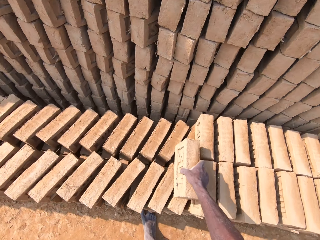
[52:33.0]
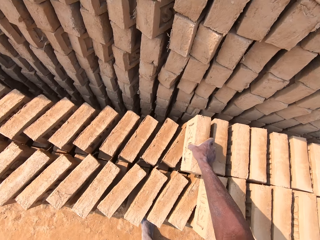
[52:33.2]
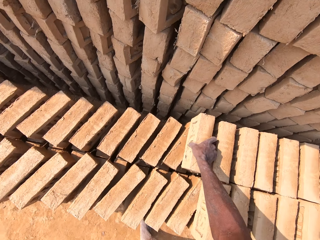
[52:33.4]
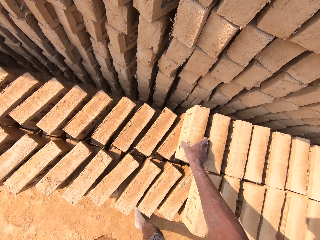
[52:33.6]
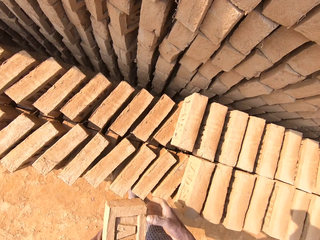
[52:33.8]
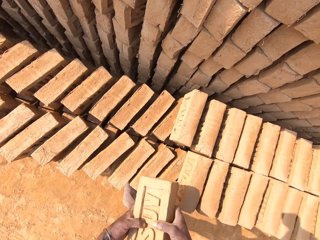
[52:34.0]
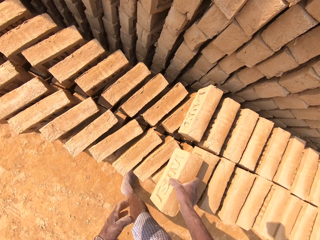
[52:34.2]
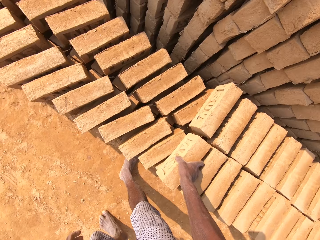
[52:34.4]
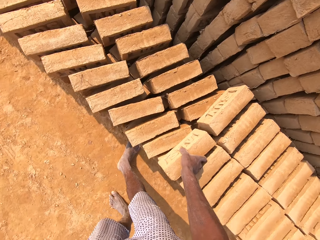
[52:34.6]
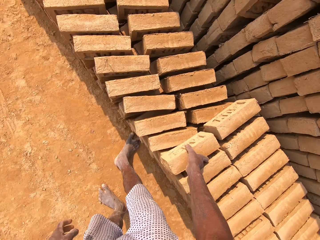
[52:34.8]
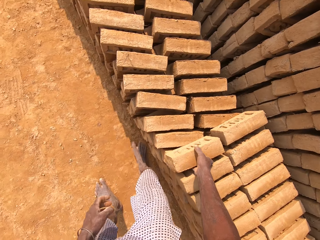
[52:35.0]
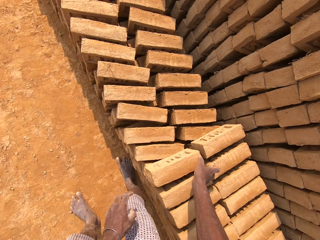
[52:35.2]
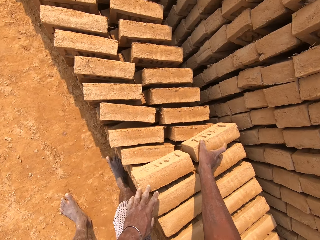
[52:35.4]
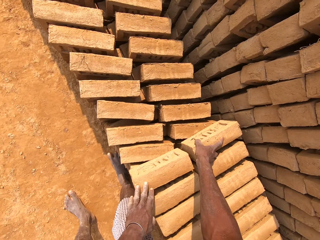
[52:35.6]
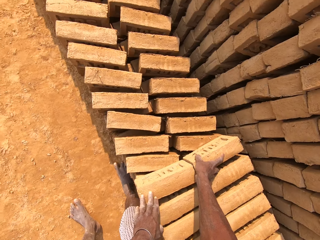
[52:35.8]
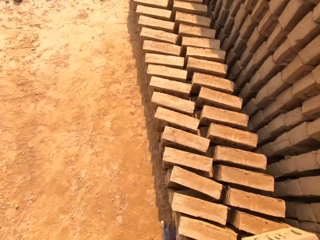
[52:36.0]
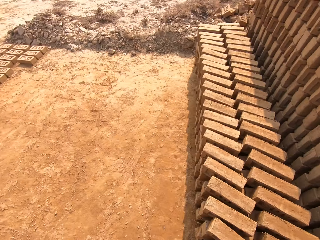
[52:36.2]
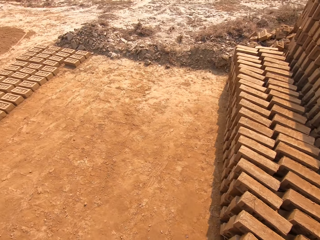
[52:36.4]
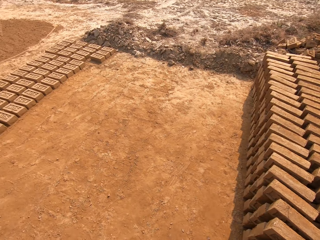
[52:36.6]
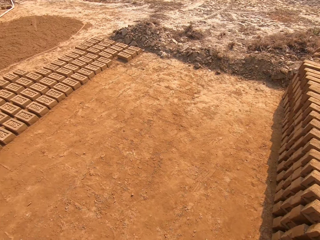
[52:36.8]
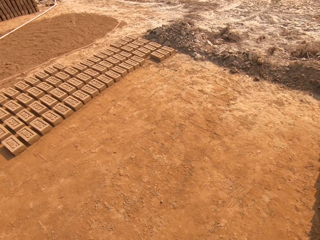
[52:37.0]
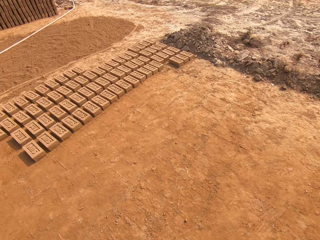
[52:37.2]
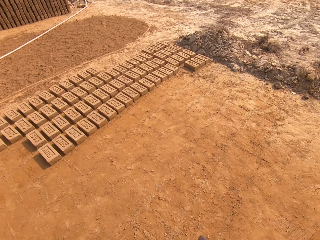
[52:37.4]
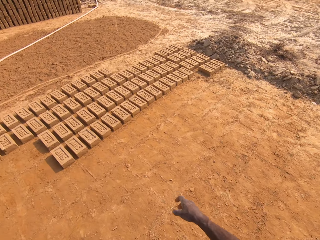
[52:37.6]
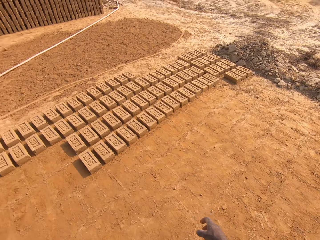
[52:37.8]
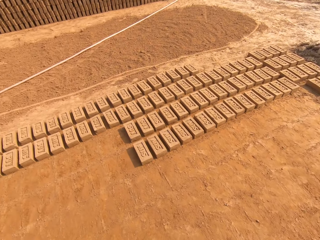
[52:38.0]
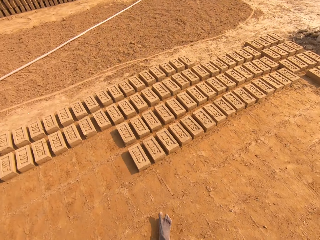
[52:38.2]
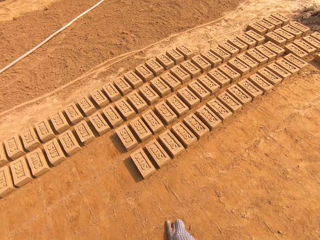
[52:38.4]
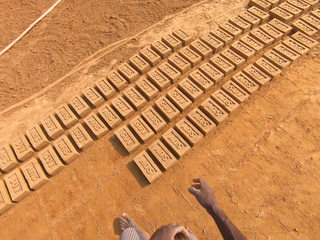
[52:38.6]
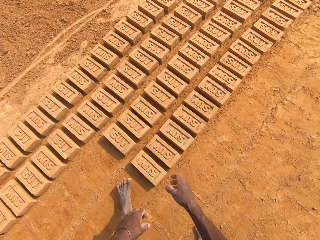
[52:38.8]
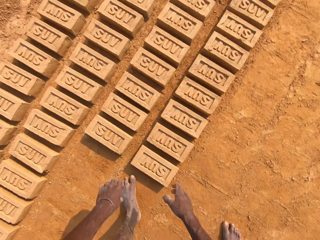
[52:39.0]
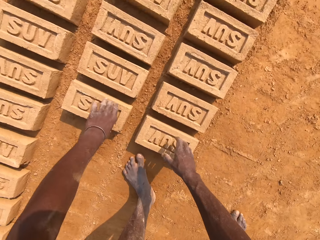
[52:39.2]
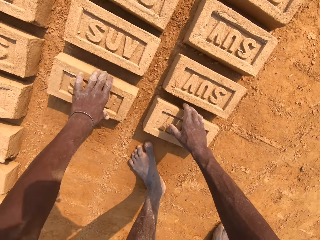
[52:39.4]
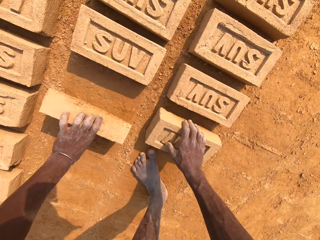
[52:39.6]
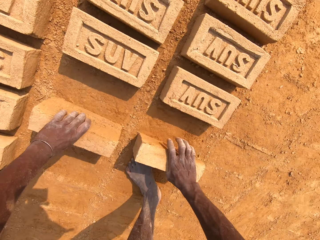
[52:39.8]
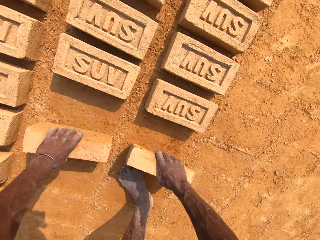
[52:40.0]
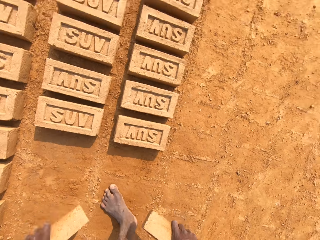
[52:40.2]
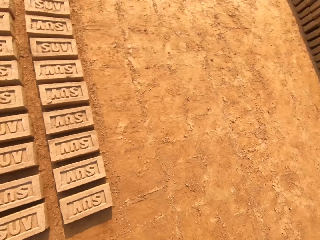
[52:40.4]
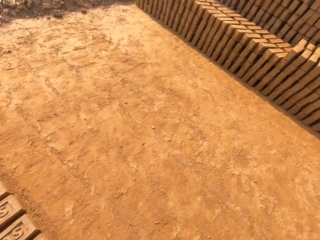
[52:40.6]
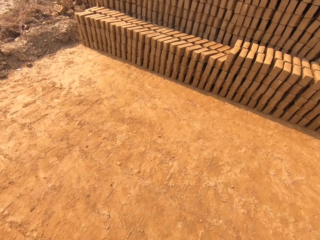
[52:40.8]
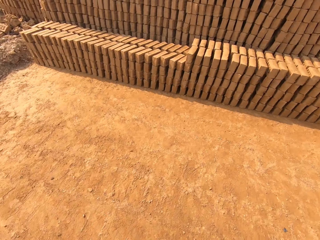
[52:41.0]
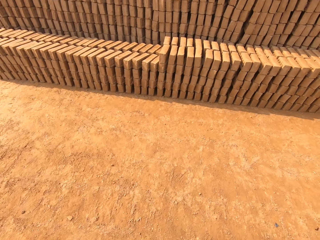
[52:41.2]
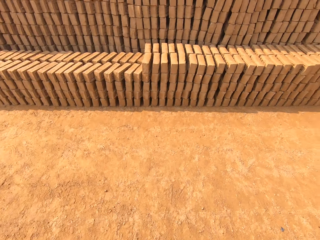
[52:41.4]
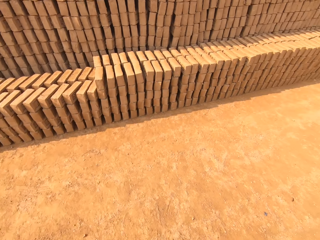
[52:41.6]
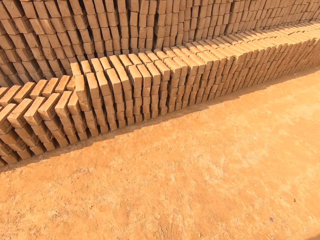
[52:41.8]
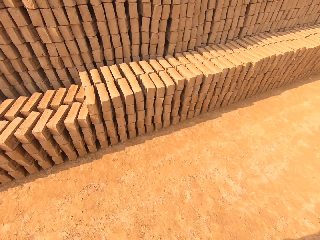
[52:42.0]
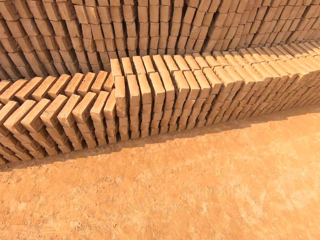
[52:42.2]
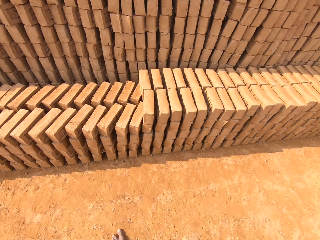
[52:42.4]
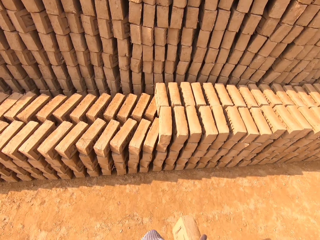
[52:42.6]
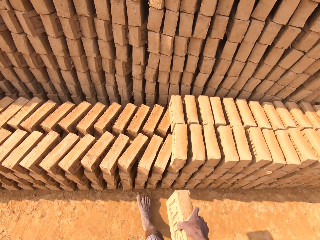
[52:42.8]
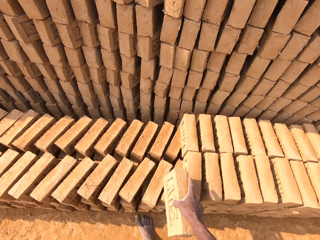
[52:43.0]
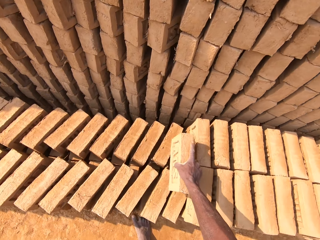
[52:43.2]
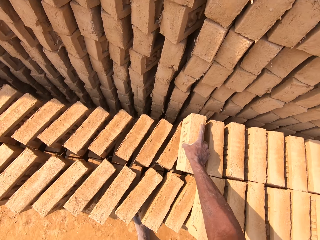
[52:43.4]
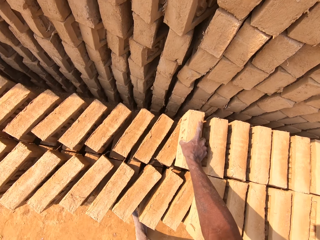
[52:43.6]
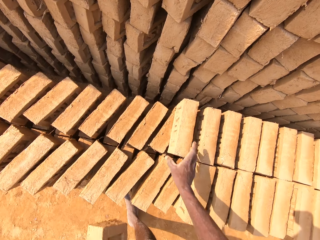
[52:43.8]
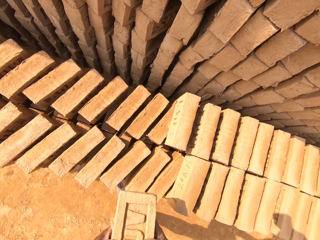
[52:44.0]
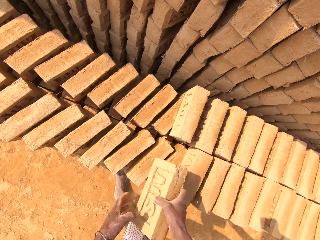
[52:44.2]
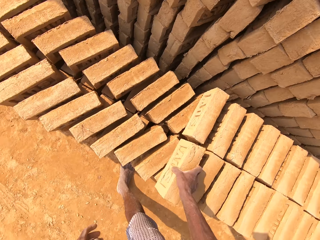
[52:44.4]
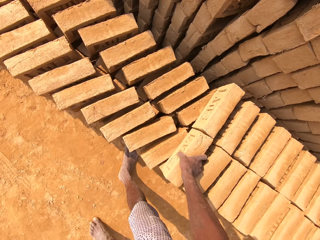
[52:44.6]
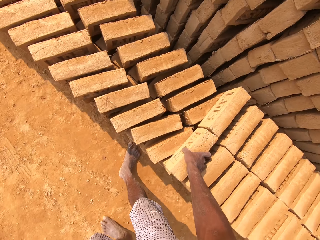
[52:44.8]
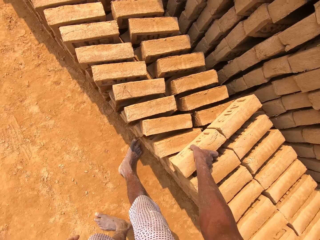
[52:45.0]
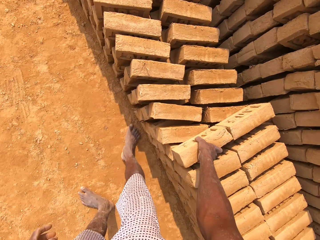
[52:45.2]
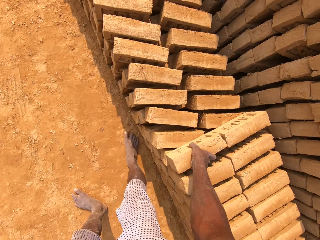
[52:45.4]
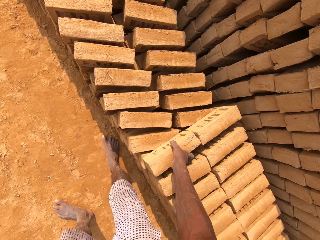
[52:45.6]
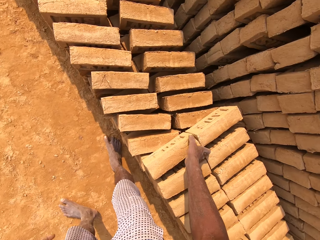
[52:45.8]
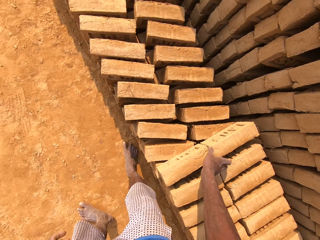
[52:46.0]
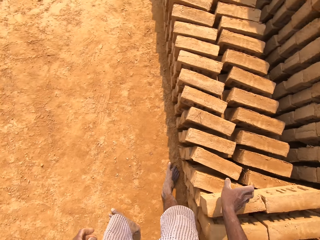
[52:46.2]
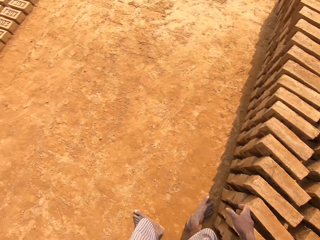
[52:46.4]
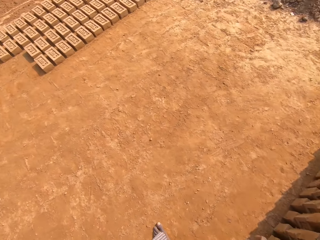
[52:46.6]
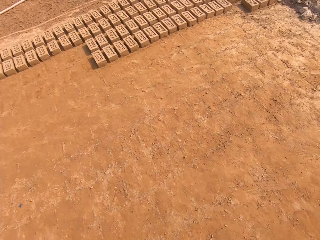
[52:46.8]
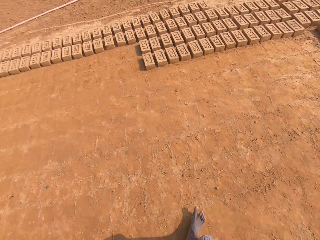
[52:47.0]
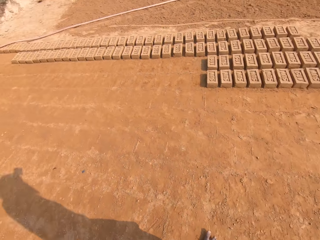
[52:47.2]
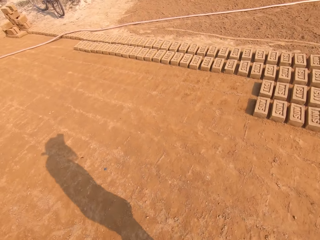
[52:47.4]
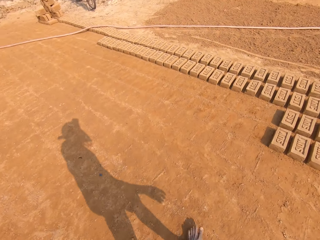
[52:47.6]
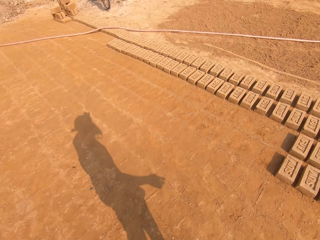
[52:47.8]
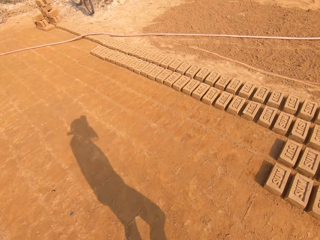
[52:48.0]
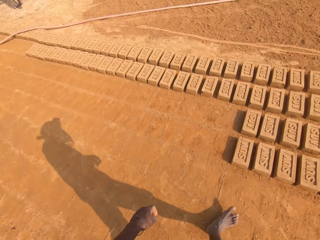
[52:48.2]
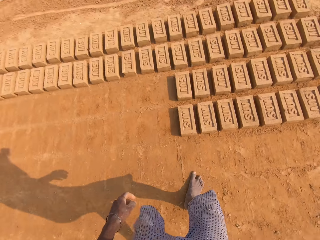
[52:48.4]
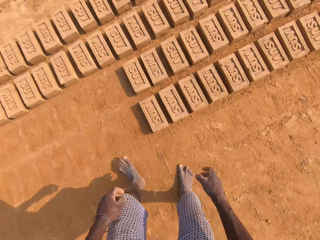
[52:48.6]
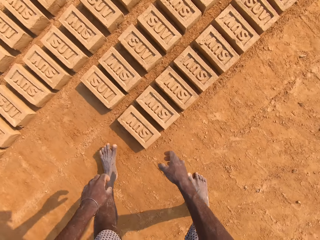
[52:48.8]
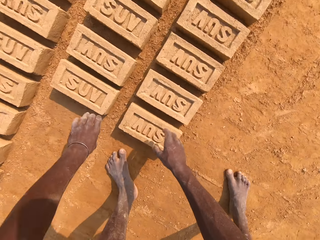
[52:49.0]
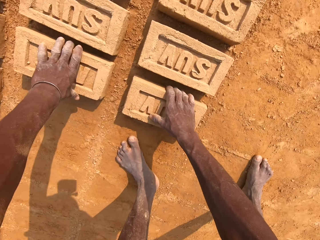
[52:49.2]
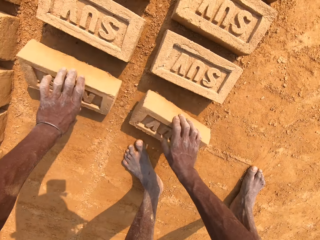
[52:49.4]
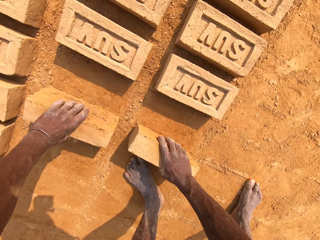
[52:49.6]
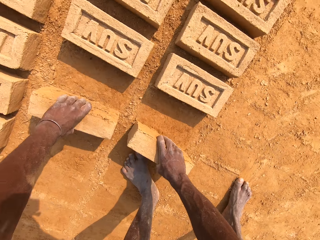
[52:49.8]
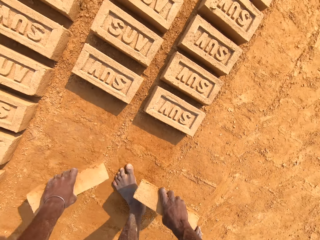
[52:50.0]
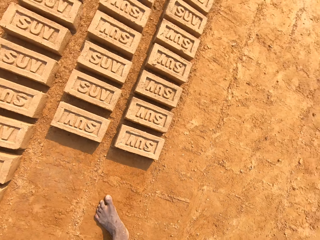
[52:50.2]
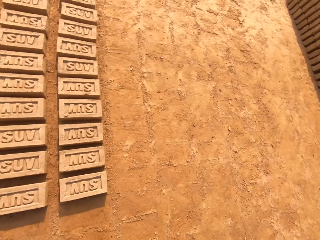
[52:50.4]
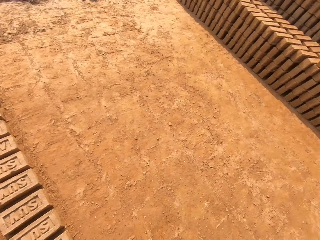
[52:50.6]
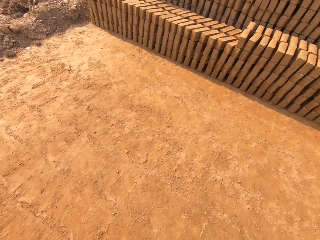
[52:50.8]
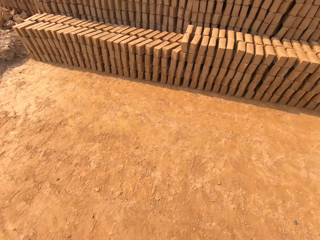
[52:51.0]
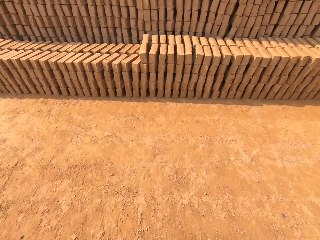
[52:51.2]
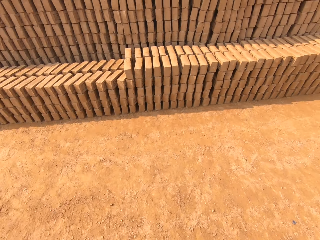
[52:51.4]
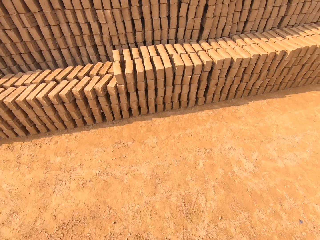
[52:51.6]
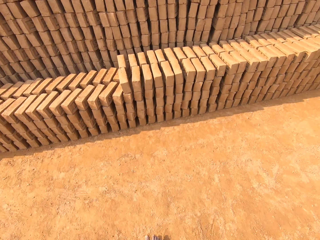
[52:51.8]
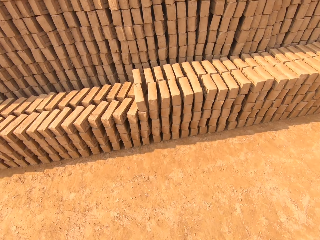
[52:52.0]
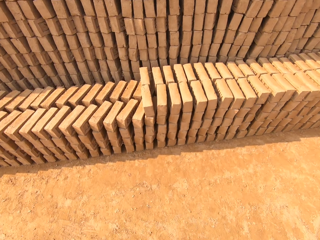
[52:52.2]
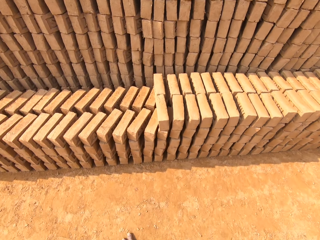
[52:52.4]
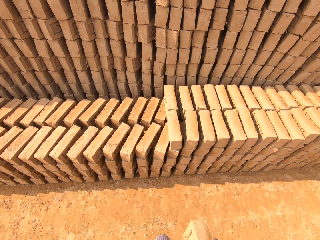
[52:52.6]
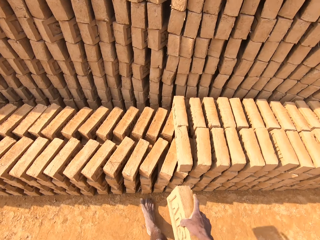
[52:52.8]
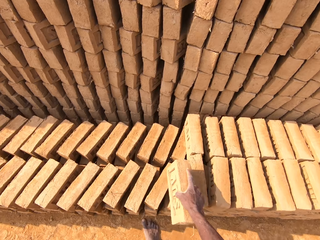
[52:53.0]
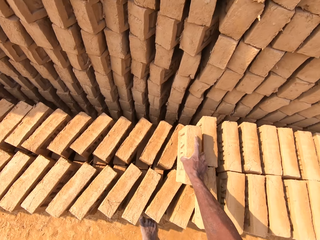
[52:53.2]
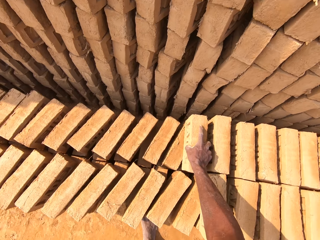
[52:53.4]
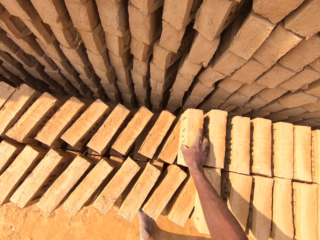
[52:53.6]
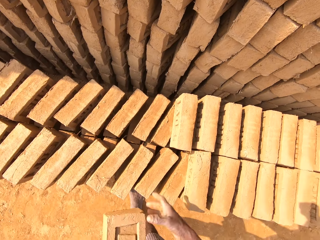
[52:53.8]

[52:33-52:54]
The camera wearer puts a brick on other bricks. They put a brick on other bricks again. They move a brick on other bricks. They walk around the field. They pick bricks from the ground. They walk around the field. They put a brick on other bricks. They put a brick on other bricks again. They walk around the field. They pick bricks from the ground. They walk around the field.
